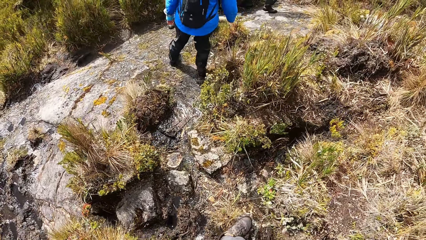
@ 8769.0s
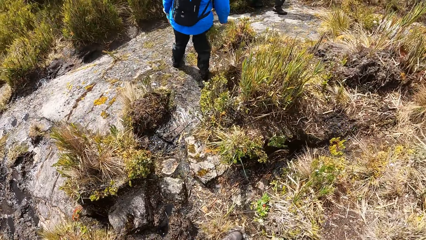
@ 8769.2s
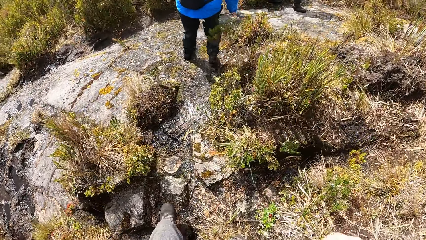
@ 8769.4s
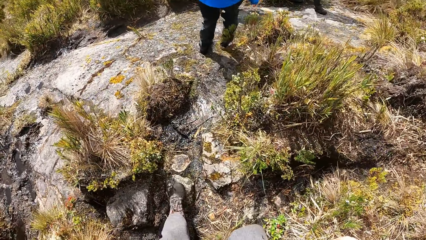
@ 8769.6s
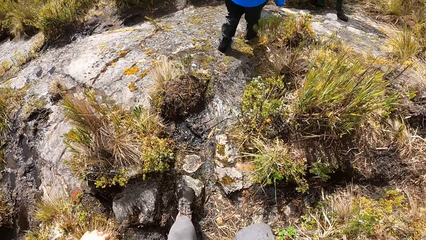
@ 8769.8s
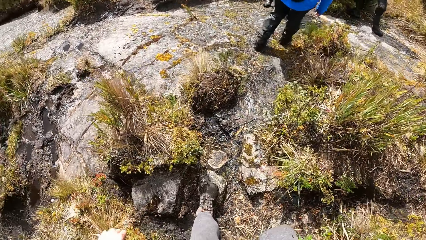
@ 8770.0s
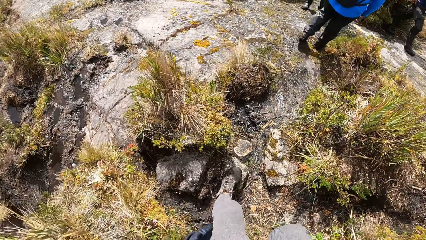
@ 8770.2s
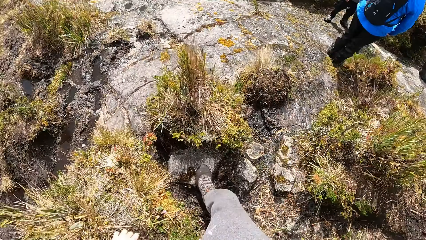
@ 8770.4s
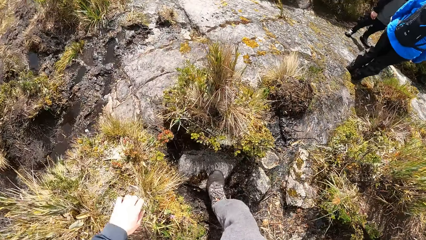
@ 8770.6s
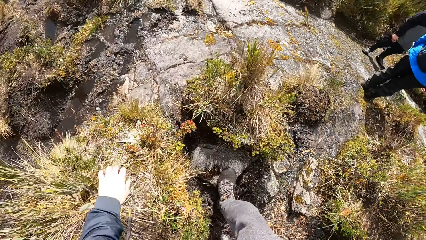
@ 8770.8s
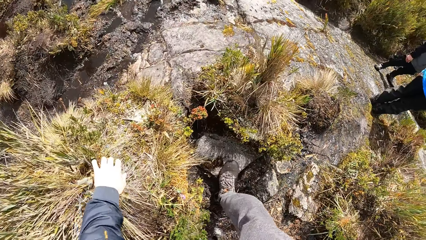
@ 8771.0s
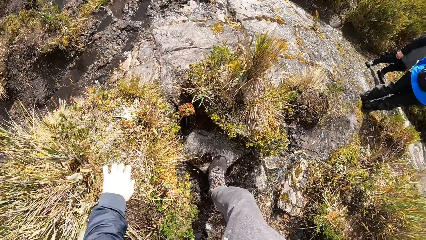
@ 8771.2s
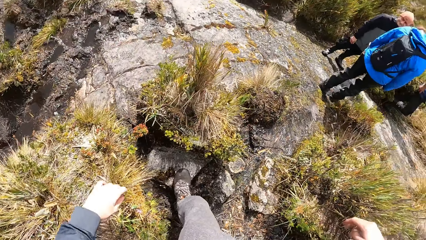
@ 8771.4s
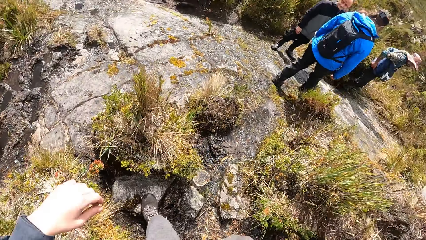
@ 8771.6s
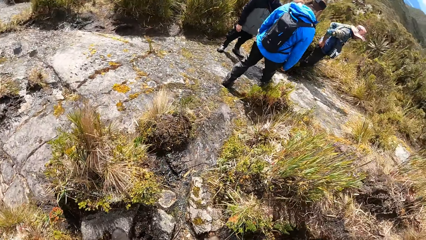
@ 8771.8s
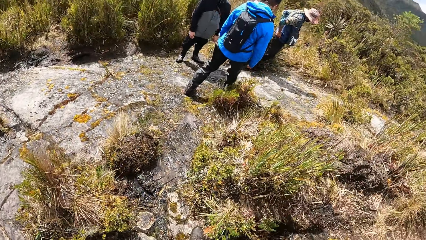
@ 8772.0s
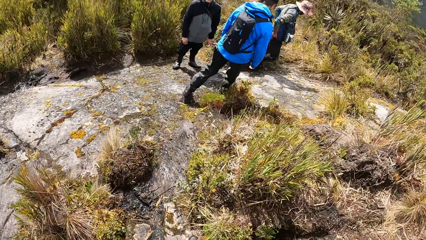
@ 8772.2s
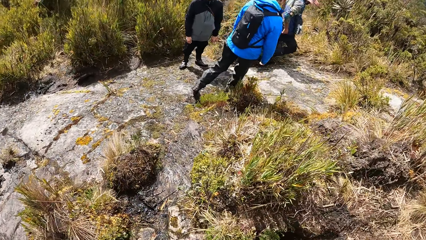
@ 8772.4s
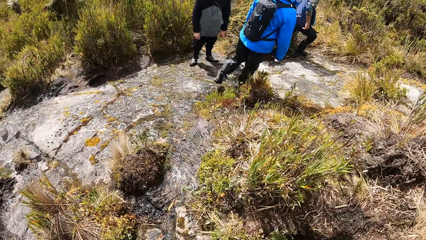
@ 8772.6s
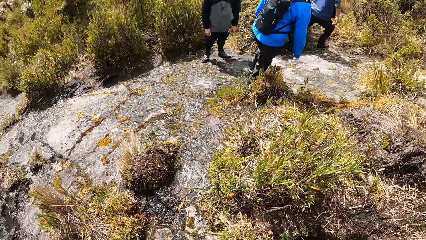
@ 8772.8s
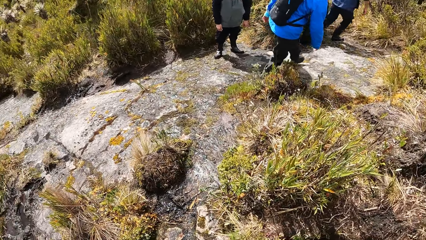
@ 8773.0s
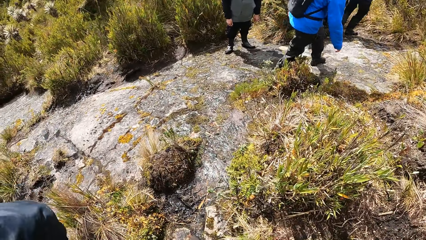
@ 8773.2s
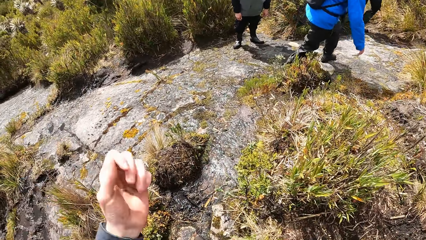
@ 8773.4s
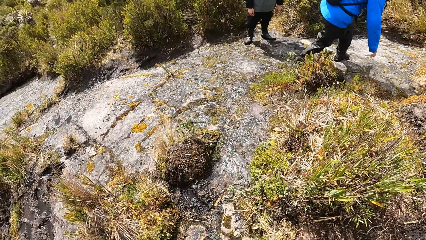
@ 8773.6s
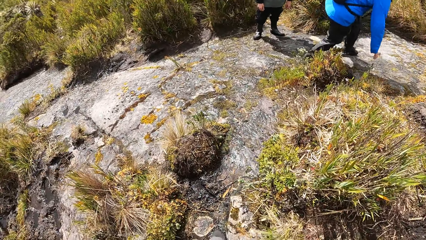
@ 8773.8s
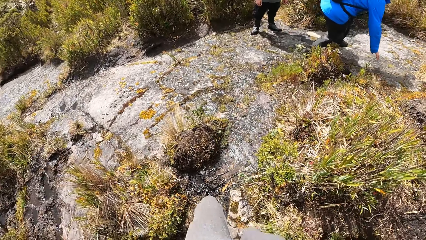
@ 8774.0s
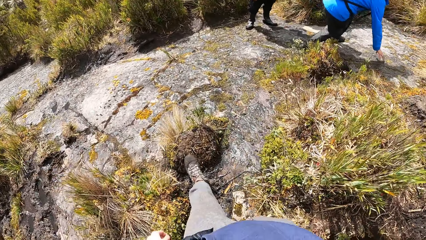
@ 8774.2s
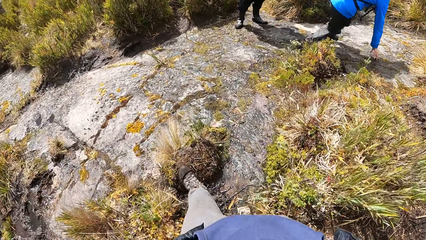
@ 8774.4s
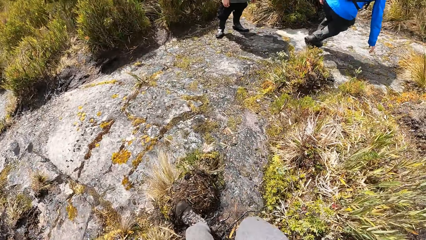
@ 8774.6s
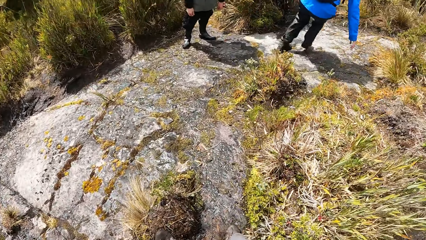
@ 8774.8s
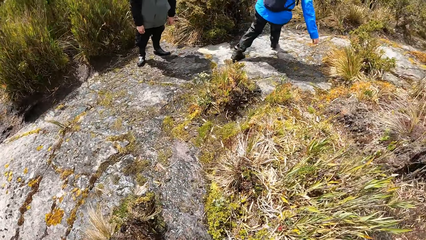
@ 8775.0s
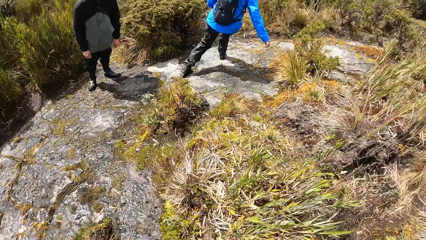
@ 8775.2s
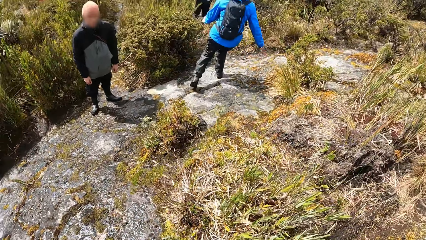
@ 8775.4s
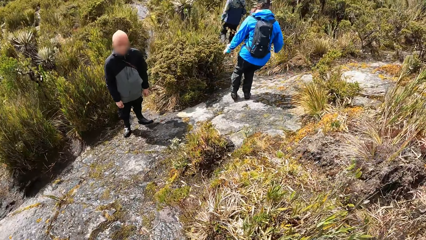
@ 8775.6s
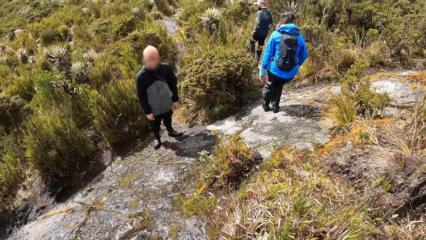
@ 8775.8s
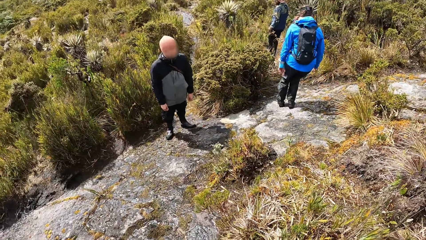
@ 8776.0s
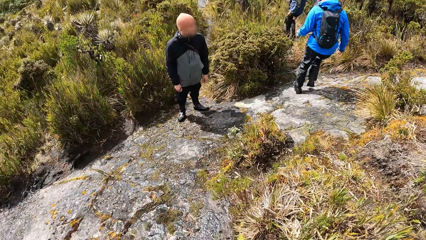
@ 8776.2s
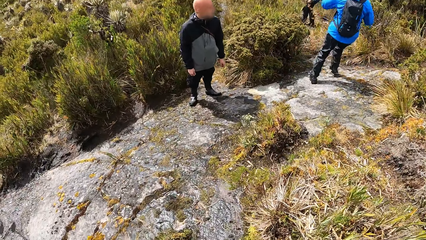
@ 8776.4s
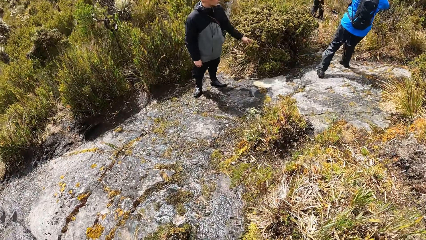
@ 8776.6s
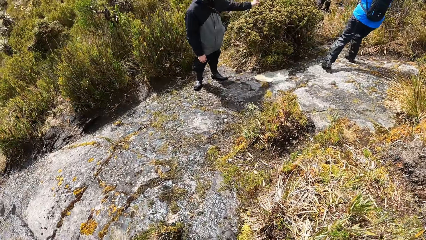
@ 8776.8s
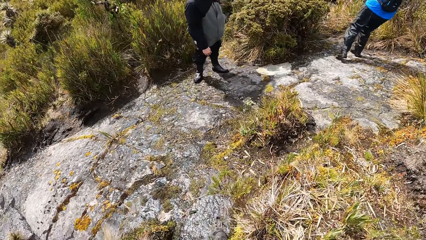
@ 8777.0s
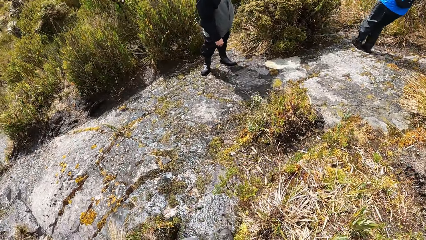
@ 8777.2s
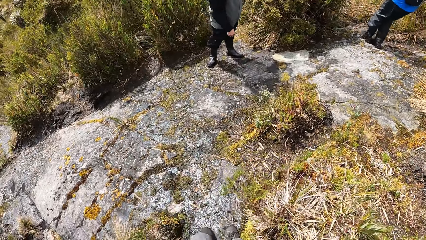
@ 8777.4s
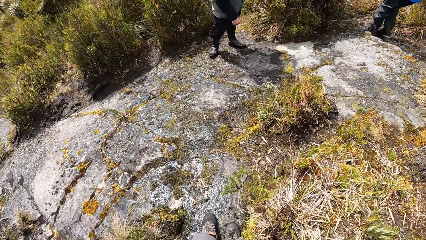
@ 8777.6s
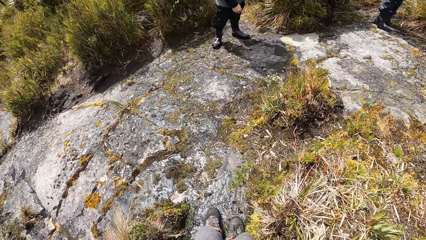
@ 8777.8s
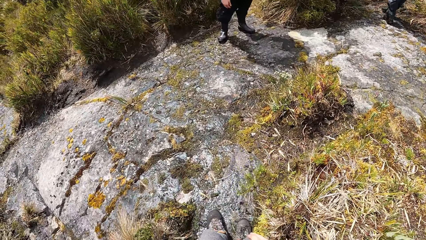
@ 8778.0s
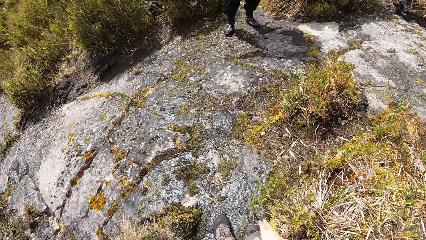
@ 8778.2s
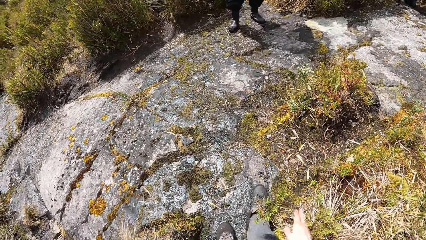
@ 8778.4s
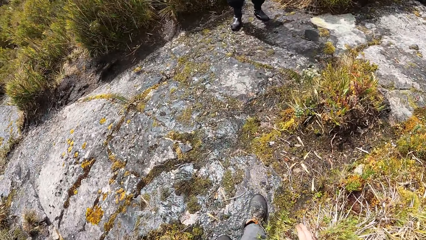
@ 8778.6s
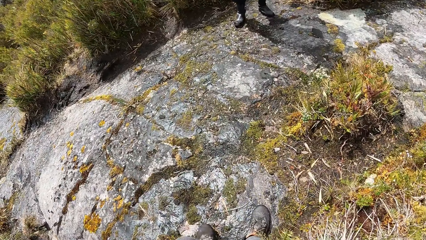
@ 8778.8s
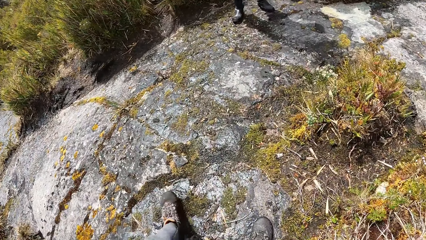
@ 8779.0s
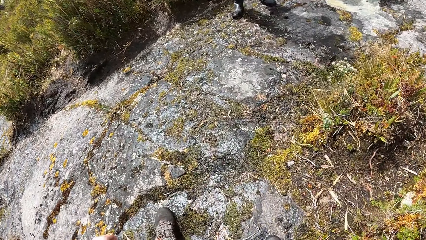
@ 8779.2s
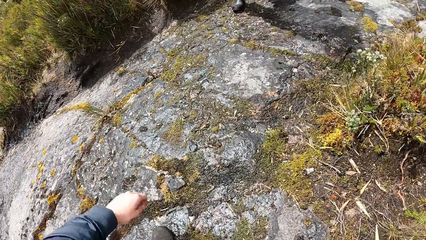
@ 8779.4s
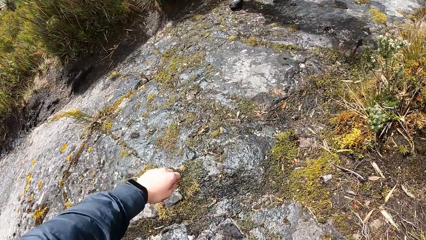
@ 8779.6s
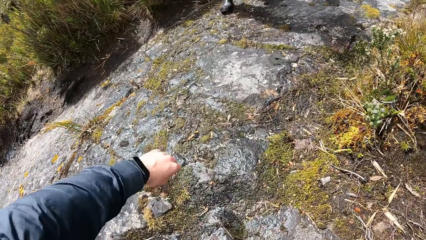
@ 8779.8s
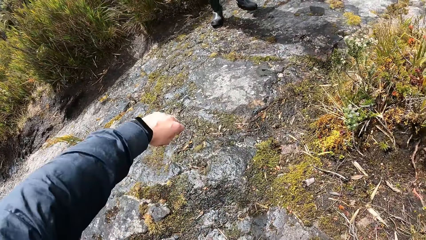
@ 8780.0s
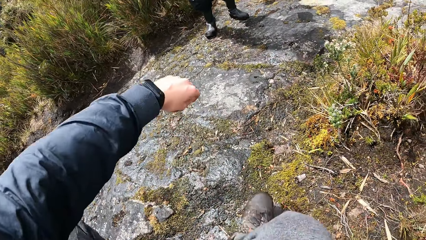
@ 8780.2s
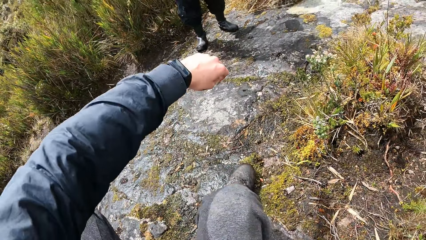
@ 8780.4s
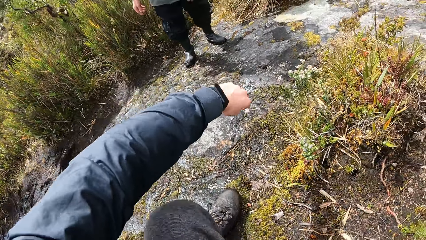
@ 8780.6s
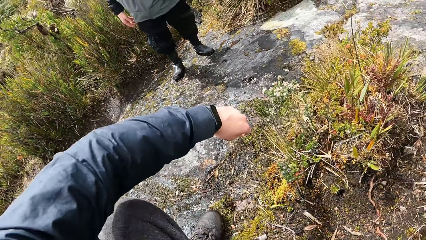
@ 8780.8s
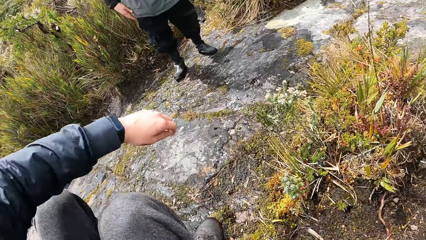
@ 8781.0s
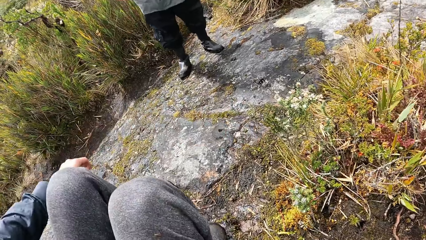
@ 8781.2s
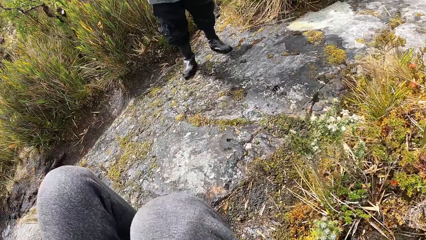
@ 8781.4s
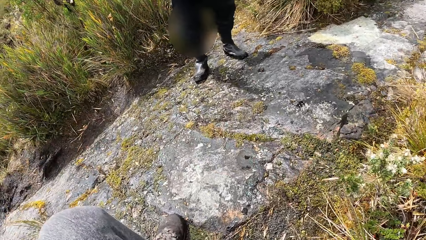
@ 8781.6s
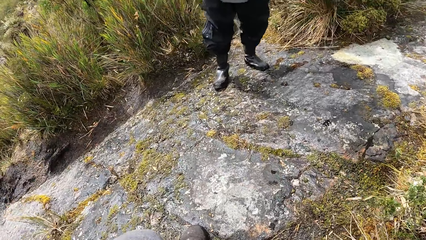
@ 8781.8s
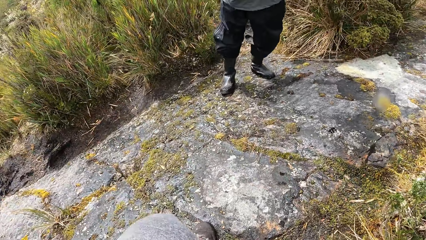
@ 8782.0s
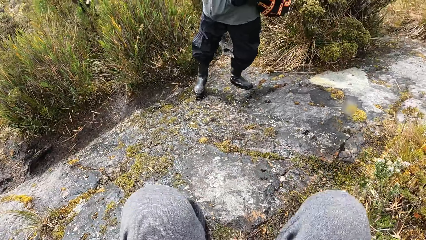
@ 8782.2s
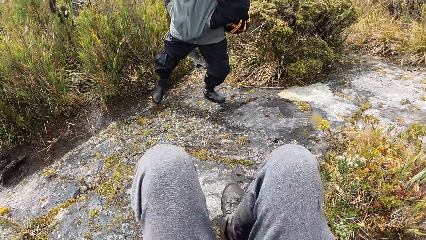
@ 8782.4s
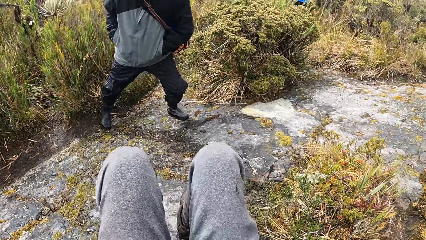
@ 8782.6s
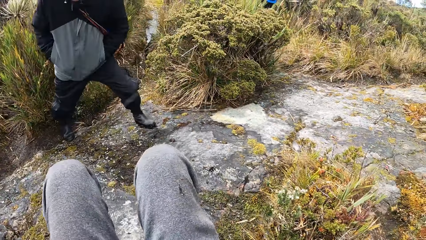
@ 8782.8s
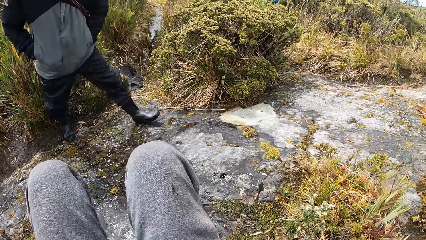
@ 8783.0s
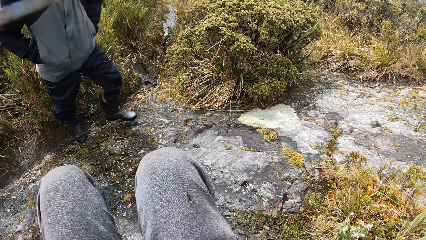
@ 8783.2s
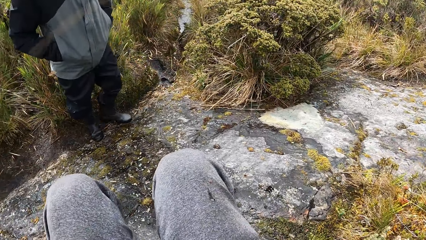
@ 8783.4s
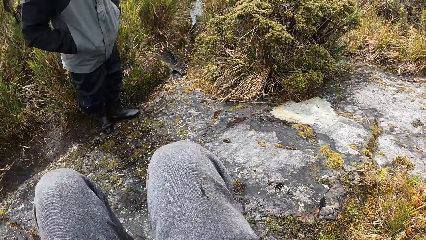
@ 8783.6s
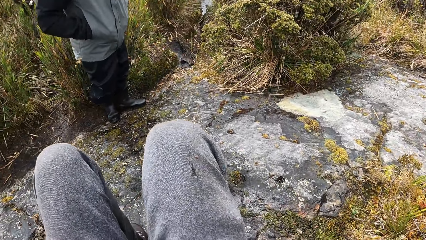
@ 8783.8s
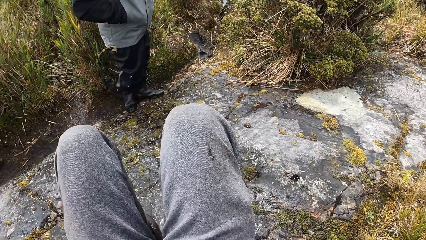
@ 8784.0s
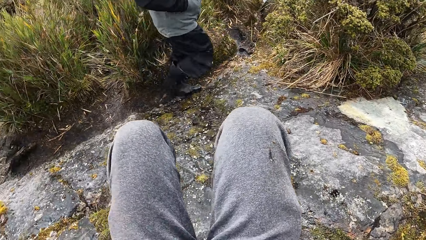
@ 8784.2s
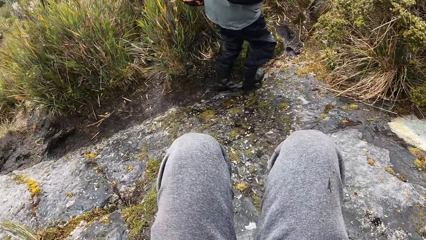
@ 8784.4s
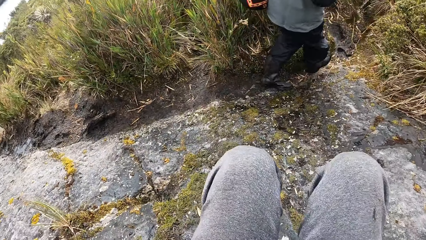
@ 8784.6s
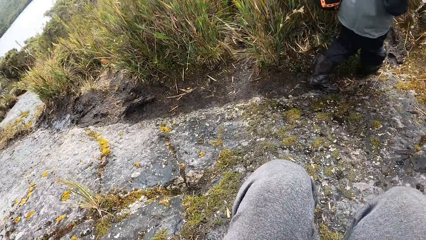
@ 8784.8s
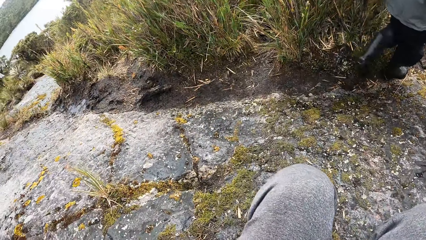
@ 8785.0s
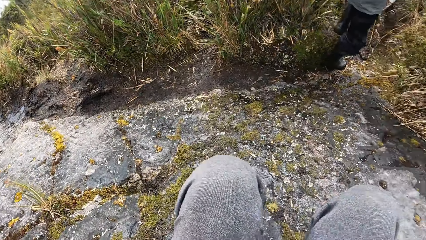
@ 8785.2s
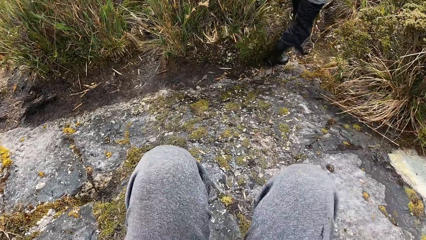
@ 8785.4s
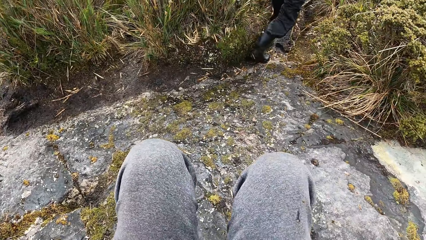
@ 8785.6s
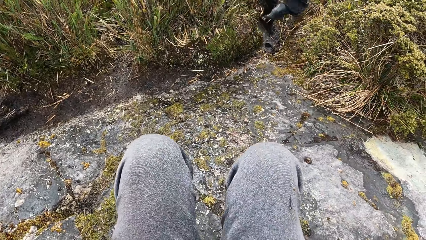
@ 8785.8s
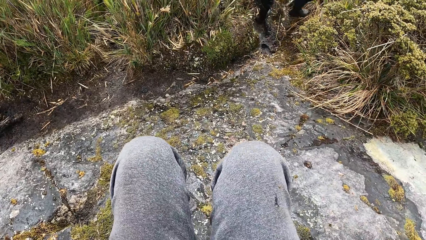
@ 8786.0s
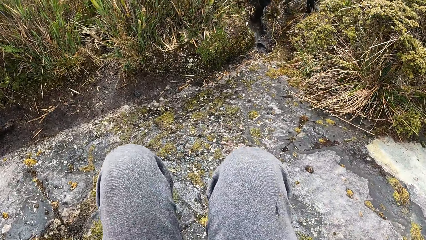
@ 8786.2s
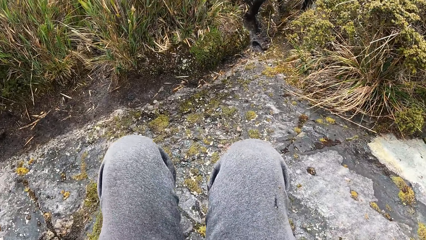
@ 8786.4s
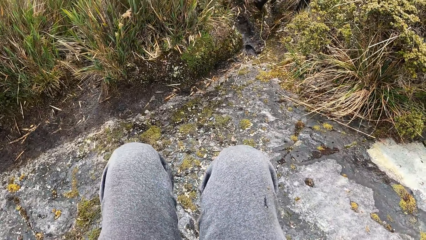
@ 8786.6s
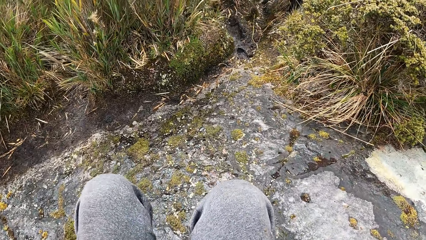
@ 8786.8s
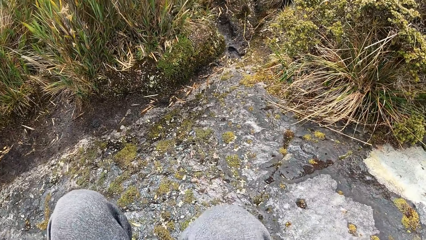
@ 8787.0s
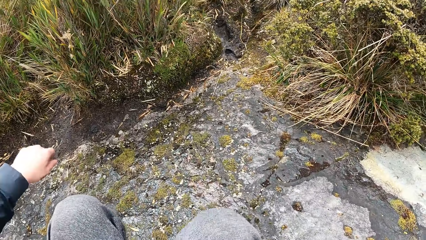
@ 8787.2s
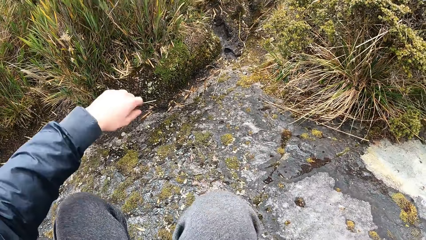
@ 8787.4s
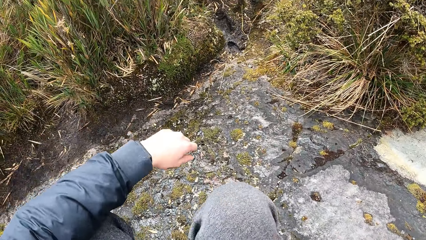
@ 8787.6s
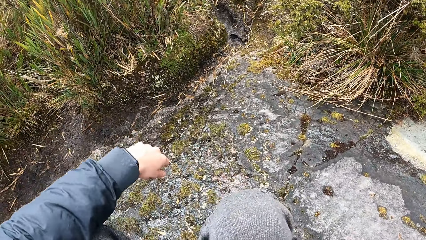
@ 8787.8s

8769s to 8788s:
The camera wearer walks around. They walk around again. They climb down a rock. They lift a hand. They squat down.
